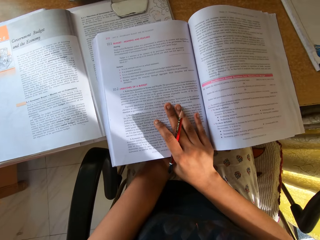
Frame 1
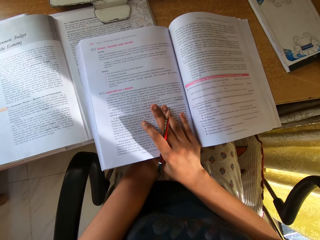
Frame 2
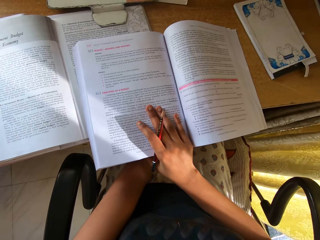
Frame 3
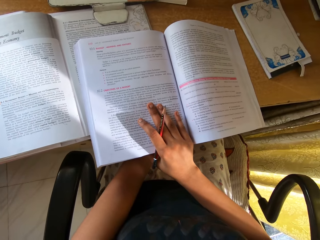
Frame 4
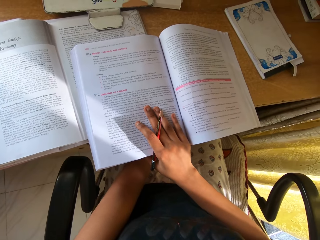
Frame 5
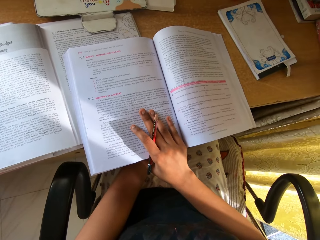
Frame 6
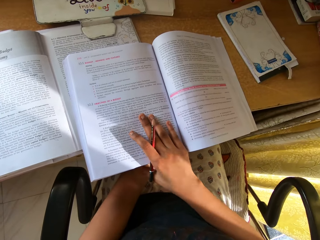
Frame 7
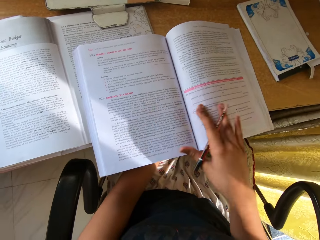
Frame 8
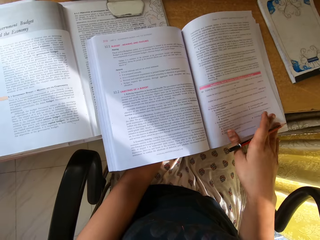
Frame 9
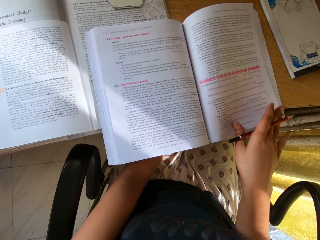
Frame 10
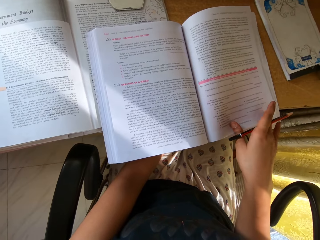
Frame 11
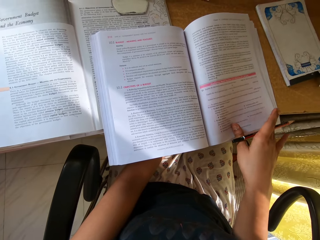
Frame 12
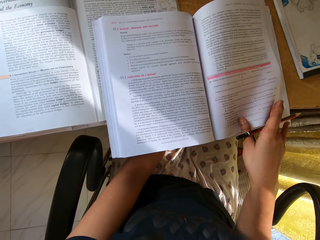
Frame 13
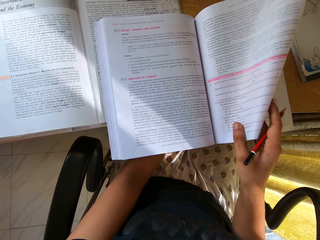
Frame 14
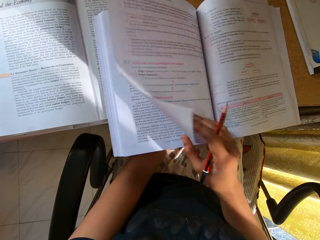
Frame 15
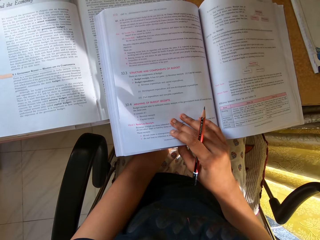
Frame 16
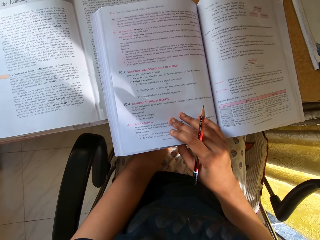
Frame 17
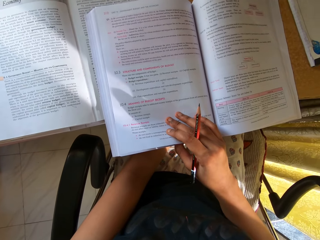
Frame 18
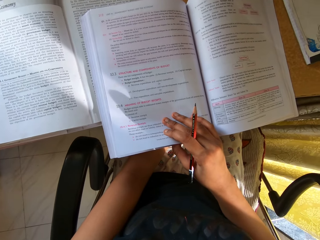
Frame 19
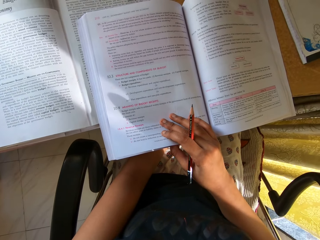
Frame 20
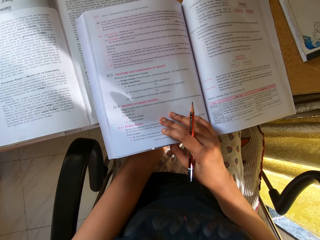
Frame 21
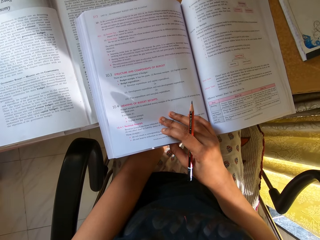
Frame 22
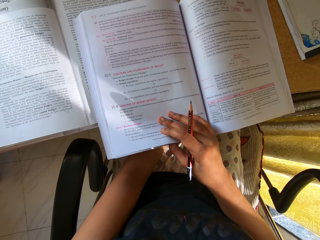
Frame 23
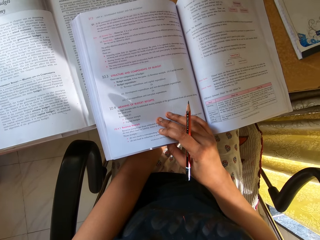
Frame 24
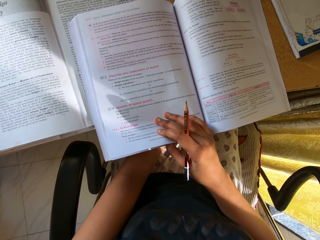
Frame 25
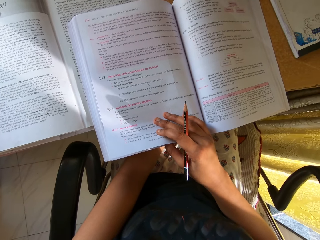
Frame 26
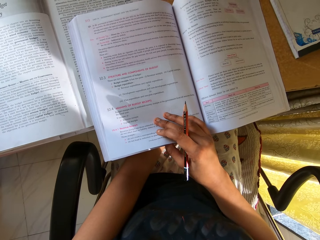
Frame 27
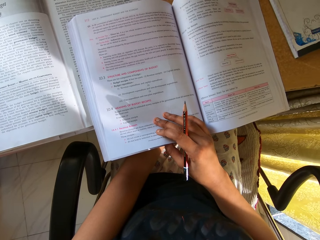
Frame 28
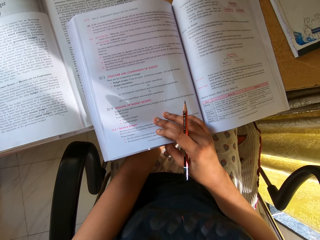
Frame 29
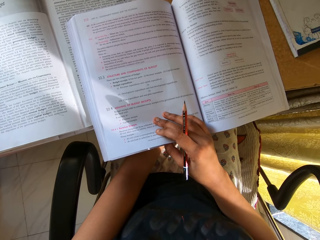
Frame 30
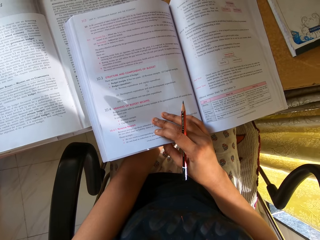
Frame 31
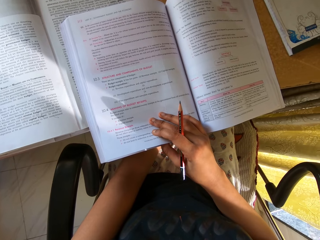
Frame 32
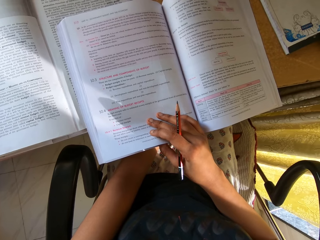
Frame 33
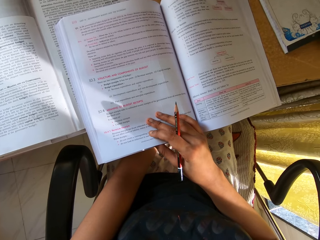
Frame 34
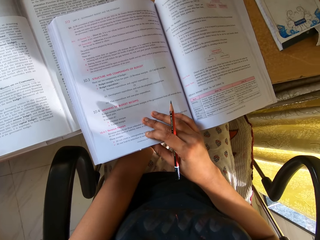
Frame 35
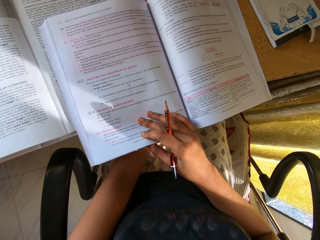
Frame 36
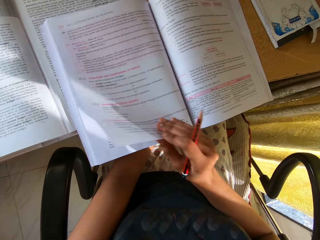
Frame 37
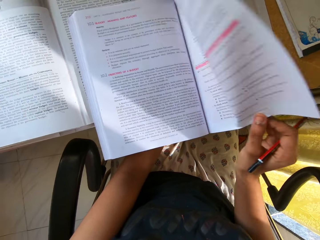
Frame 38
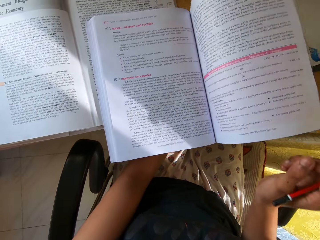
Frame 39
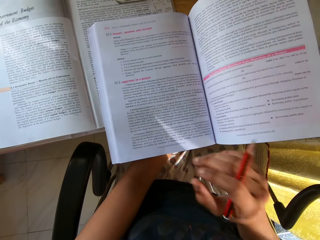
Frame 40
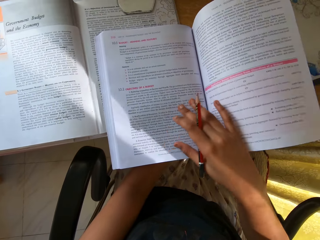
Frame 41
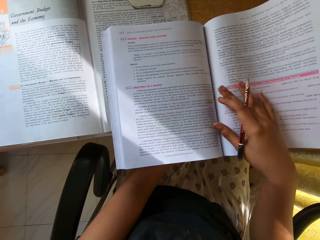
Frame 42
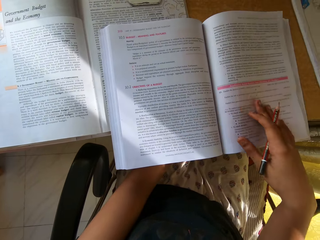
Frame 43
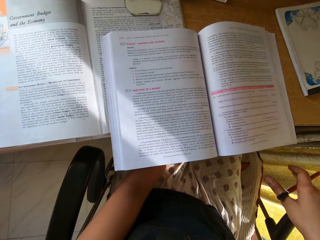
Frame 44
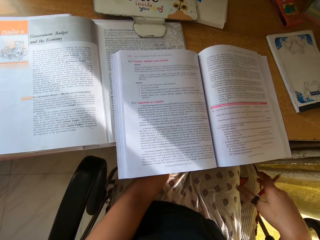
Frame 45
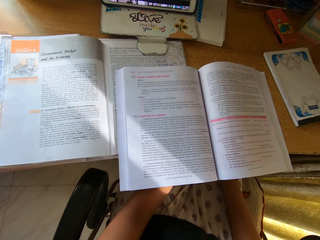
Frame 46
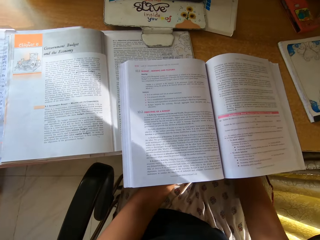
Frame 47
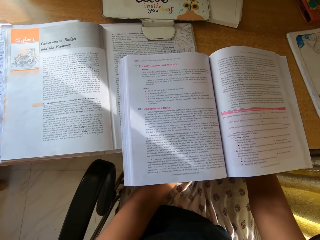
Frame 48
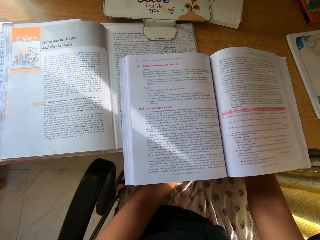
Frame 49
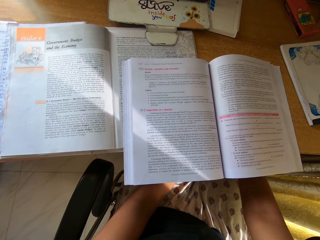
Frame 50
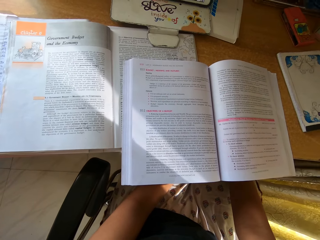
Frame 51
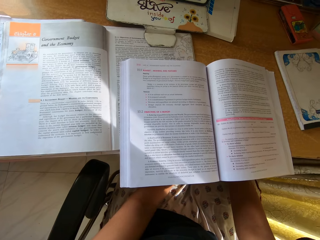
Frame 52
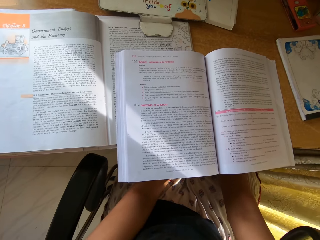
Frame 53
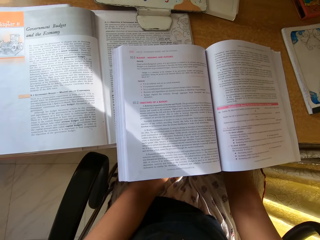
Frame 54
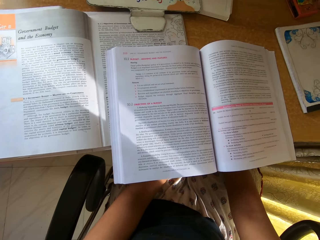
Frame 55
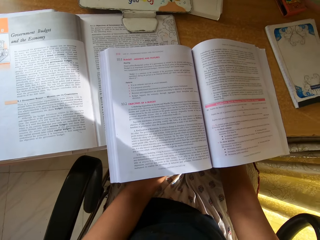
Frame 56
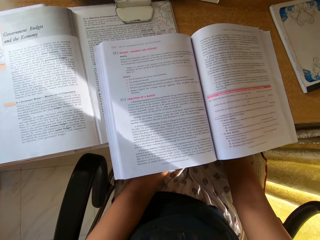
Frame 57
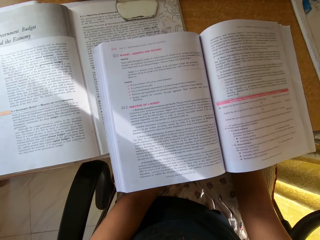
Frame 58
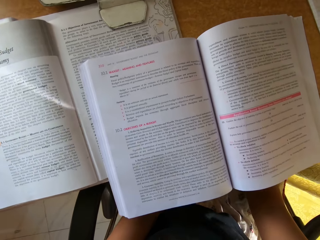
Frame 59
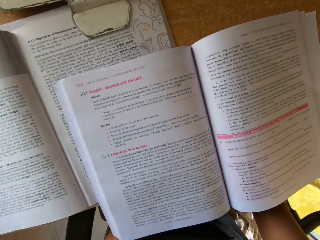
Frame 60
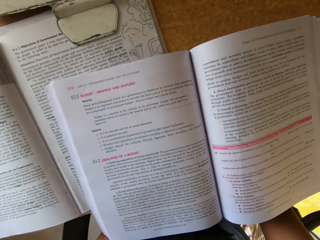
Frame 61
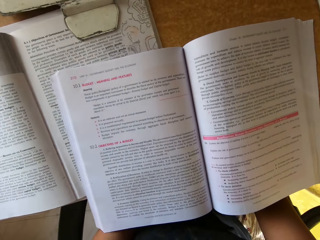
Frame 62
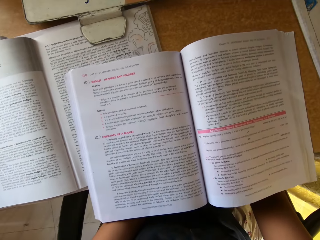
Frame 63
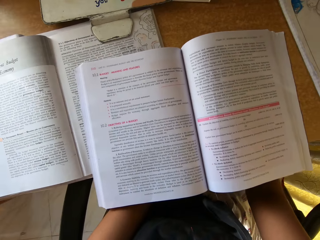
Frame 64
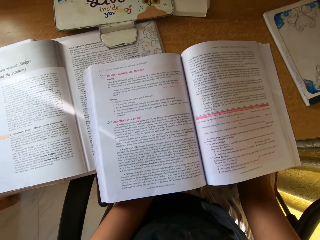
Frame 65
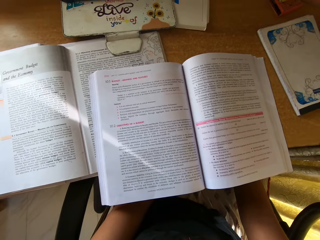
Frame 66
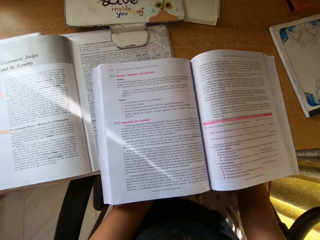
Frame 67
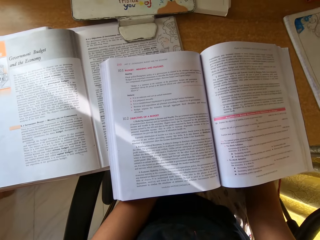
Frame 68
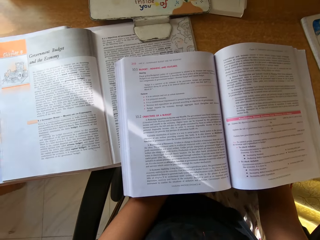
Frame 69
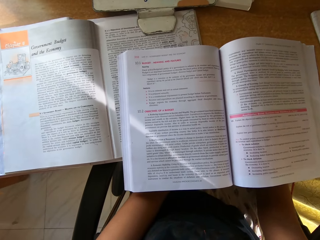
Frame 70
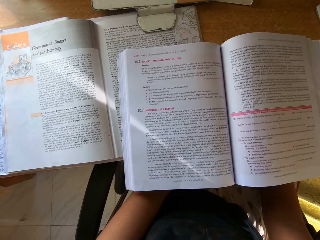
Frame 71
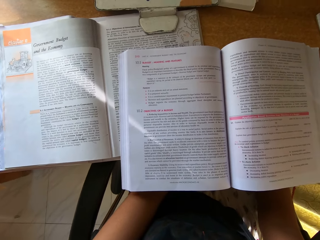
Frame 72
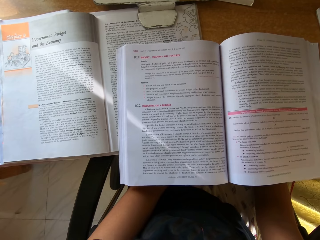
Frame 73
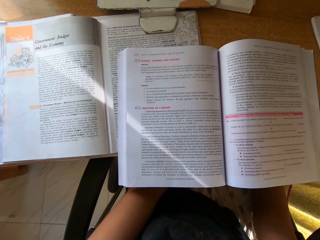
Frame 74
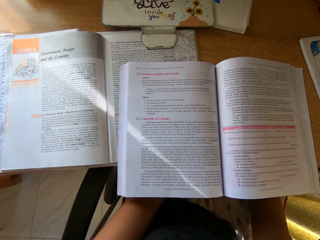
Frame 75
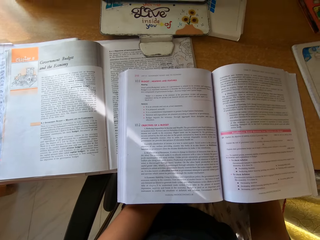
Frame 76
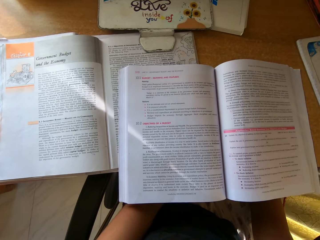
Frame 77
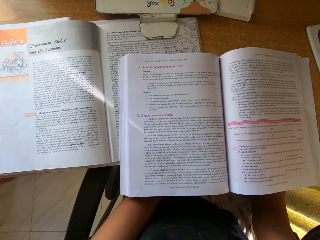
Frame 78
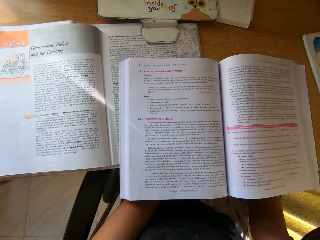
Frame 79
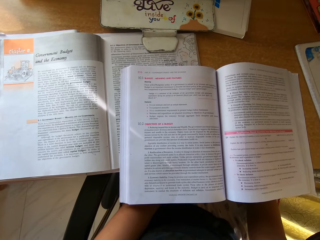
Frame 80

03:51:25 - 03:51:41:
The camera wearer reads the book. They place the right hand on the book. They hold the page. They flip to another page. They peruse the pages with the right hand. They look at the book on the table. They peruse the page with the right hand. They flip to another page. They read the book.

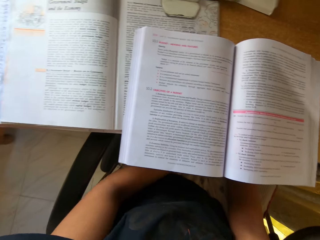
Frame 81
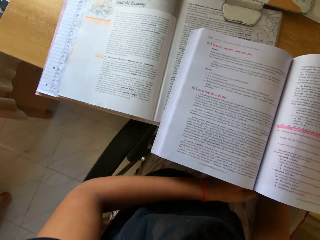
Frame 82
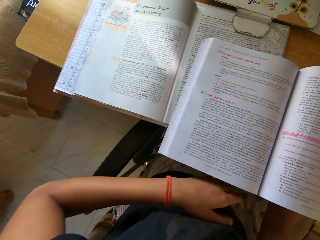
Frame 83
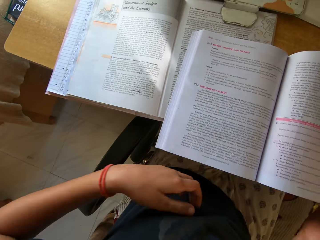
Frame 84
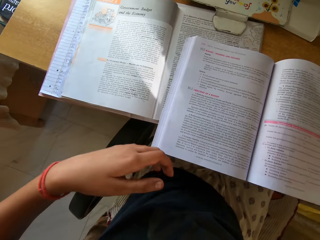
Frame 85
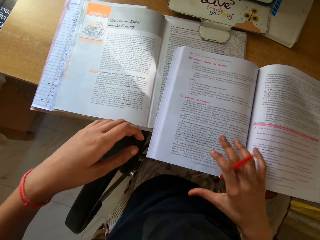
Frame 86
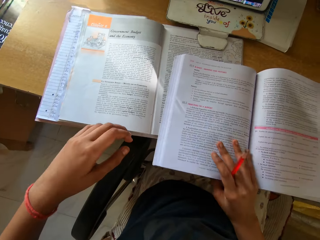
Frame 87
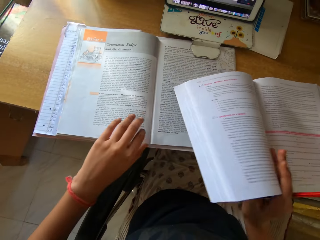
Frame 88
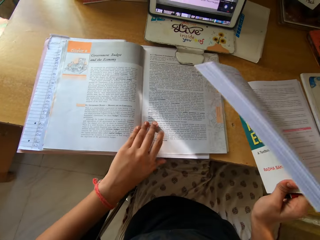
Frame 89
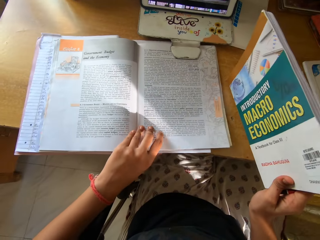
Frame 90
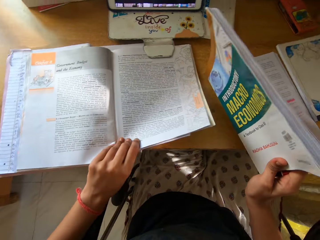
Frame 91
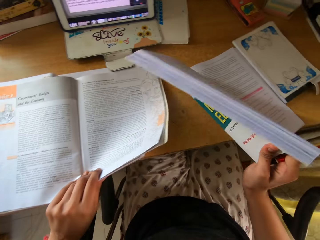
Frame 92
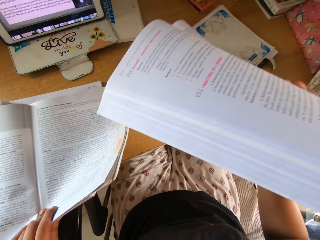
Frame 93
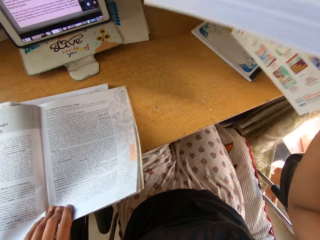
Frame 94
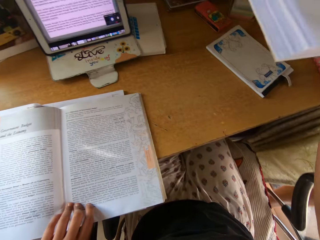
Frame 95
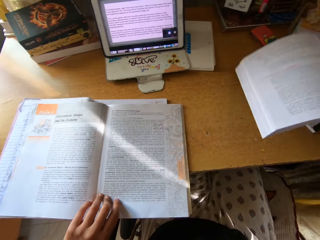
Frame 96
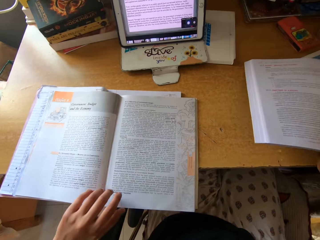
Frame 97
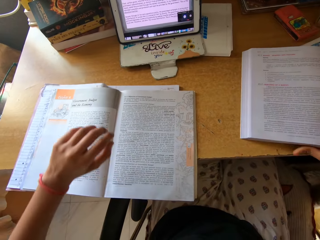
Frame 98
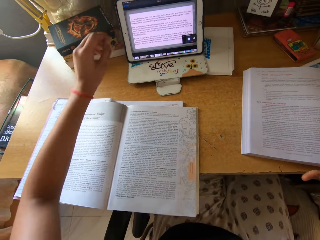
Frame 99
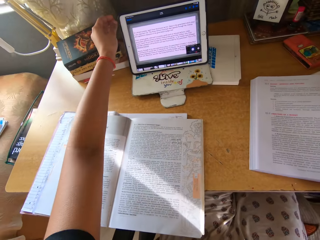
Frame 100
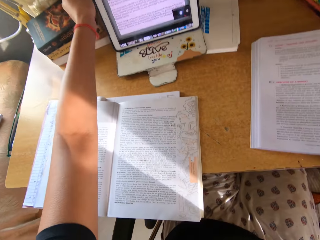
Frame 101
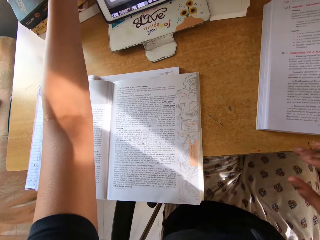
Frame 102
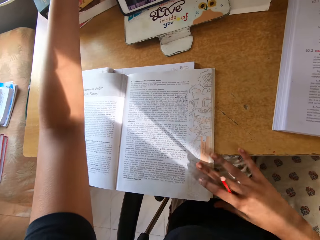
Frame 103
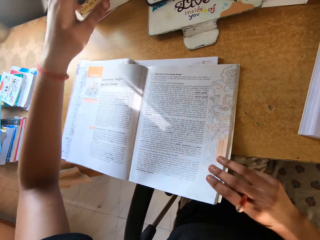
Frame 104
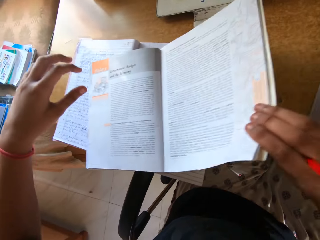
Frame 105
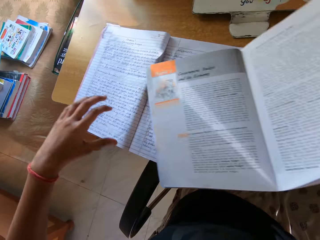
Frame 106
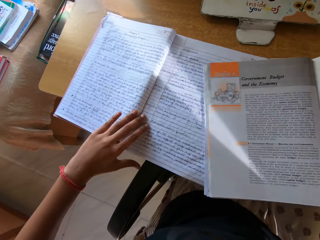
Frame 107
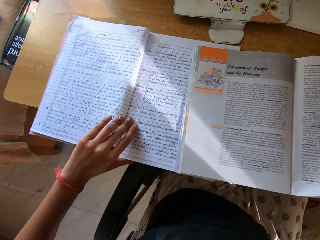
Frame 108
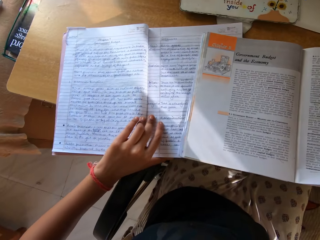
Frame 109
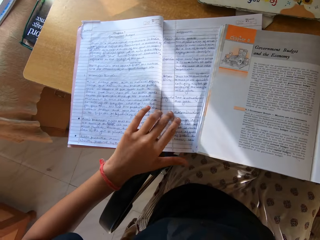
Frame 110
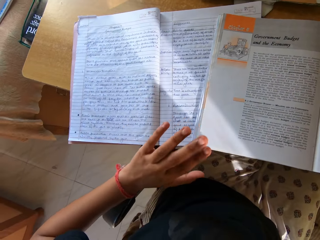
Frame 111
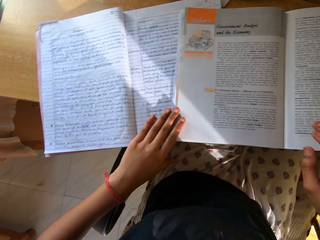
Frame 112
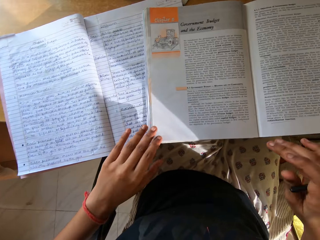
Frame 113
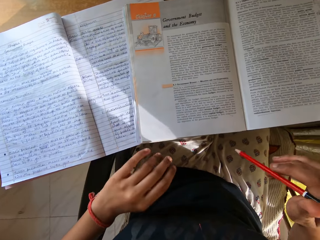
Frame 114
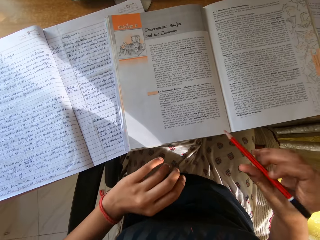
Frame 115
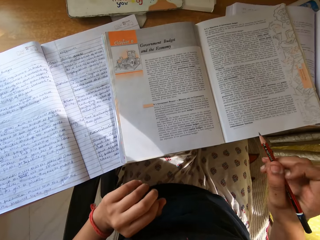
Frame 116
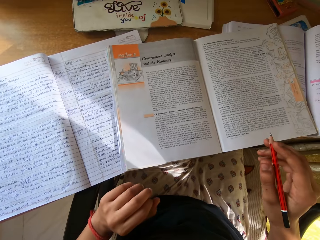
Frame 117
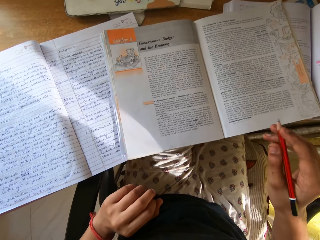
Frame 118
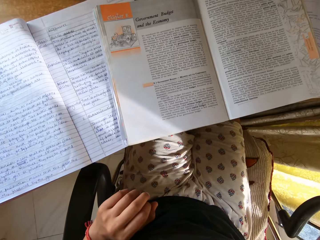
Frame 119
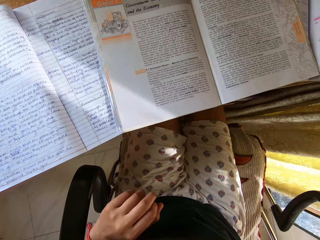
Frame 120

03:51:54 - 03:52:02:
The camera wearer lifts the book. They hold the book with the right hand. They place the book on the table with the right hand. They pick up the book. They move the book on the table with the right hand. They read the book. They hold a pencil with the right hand.
